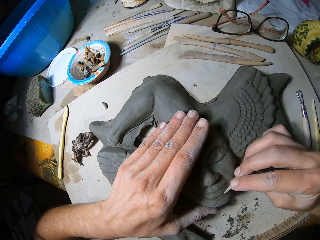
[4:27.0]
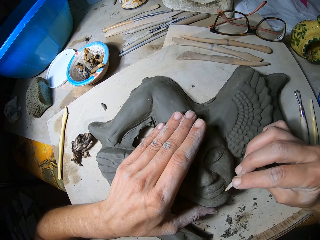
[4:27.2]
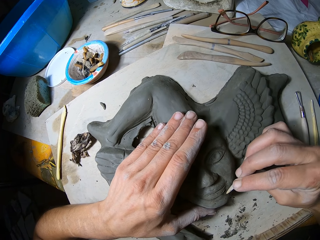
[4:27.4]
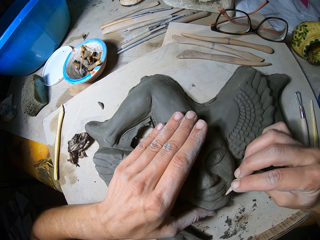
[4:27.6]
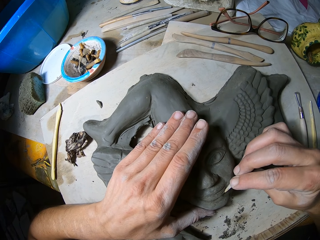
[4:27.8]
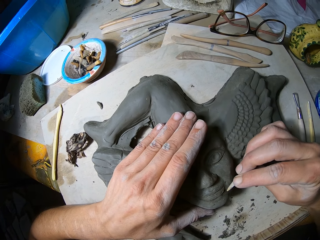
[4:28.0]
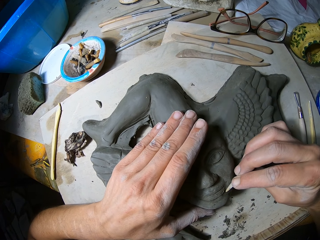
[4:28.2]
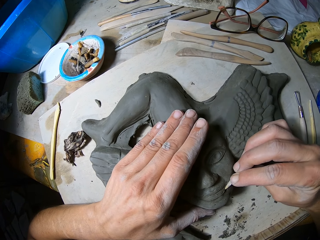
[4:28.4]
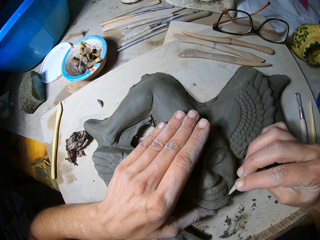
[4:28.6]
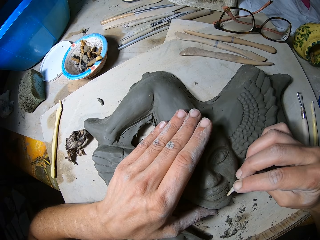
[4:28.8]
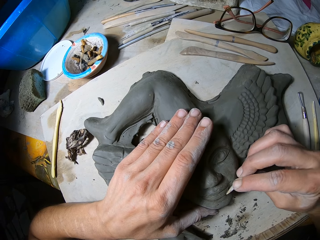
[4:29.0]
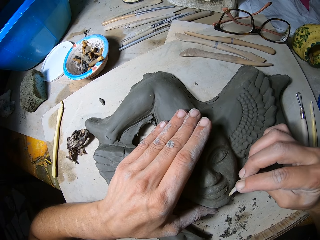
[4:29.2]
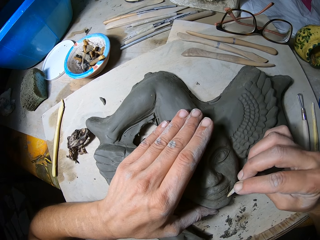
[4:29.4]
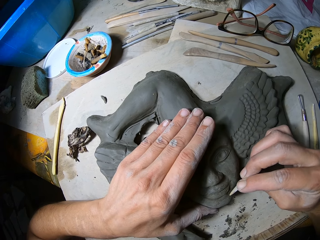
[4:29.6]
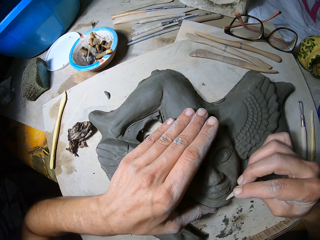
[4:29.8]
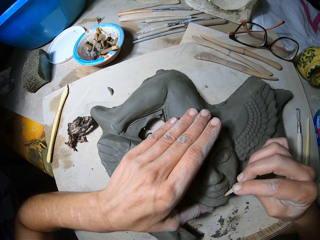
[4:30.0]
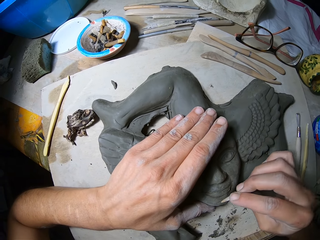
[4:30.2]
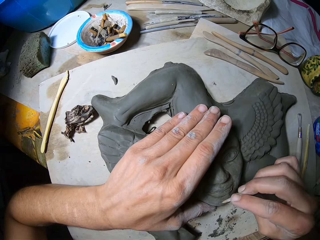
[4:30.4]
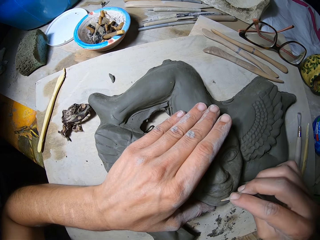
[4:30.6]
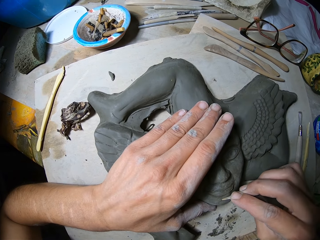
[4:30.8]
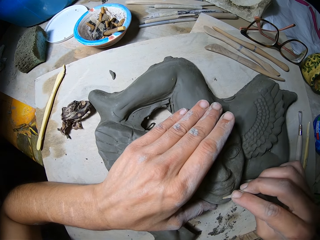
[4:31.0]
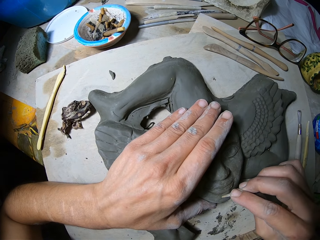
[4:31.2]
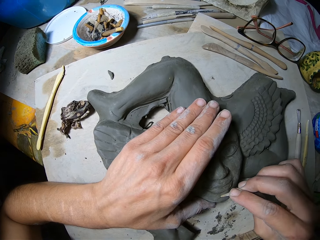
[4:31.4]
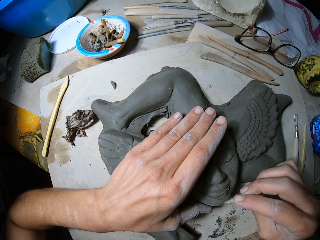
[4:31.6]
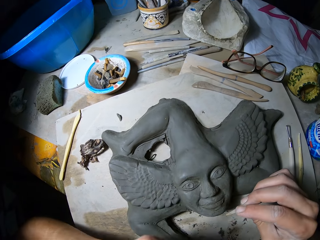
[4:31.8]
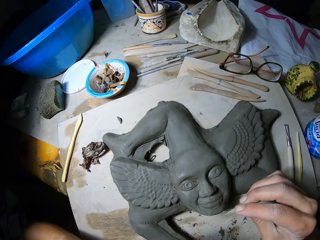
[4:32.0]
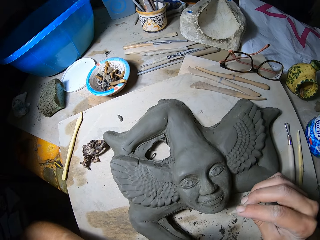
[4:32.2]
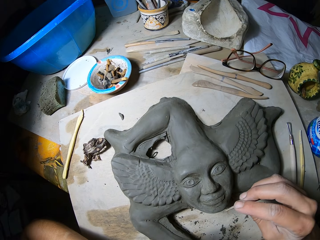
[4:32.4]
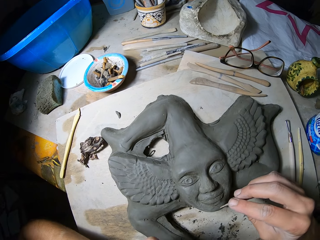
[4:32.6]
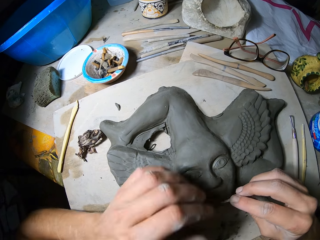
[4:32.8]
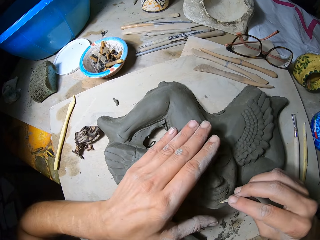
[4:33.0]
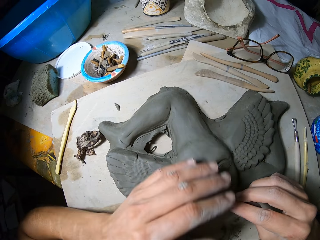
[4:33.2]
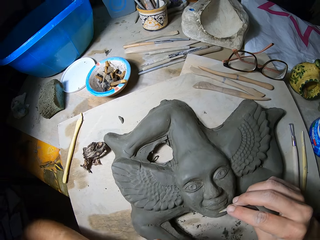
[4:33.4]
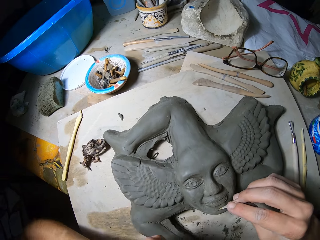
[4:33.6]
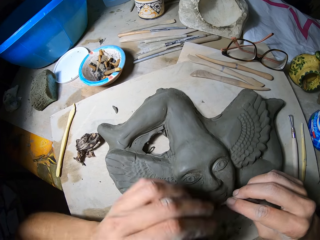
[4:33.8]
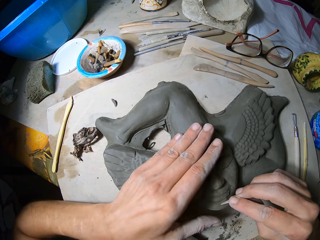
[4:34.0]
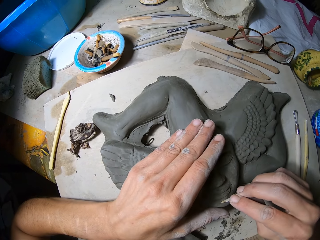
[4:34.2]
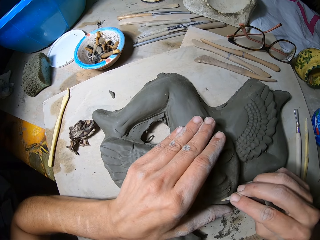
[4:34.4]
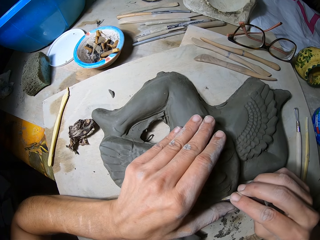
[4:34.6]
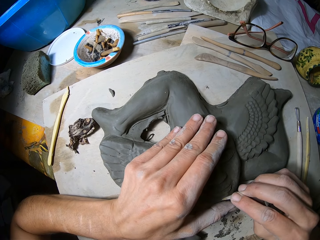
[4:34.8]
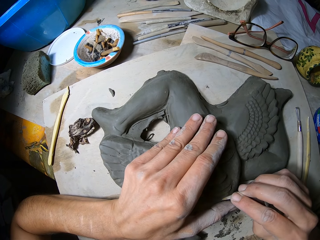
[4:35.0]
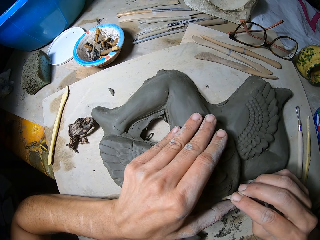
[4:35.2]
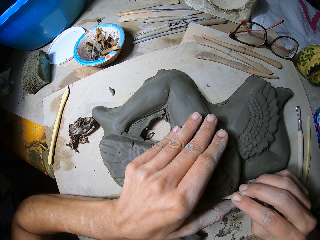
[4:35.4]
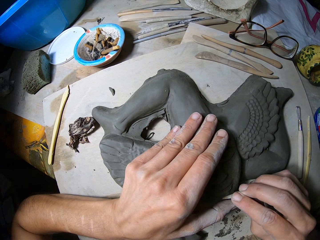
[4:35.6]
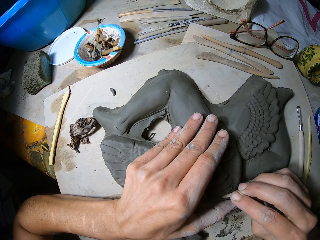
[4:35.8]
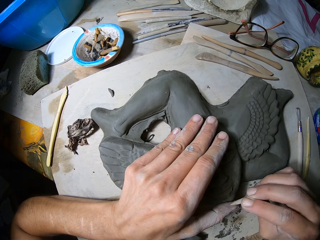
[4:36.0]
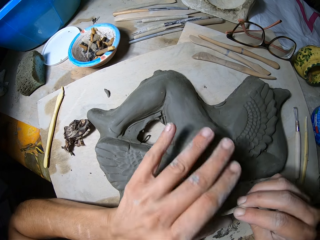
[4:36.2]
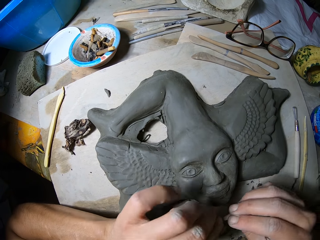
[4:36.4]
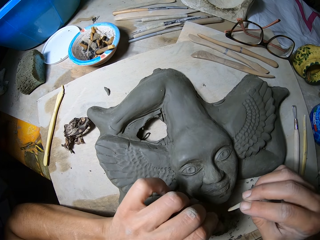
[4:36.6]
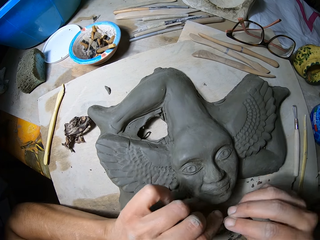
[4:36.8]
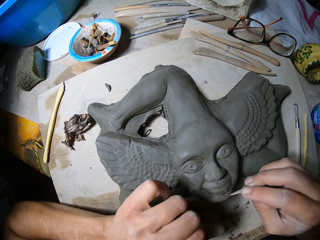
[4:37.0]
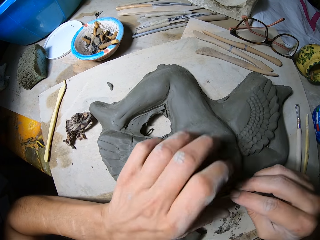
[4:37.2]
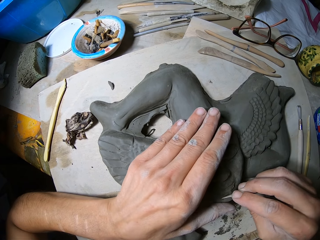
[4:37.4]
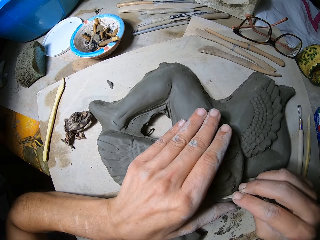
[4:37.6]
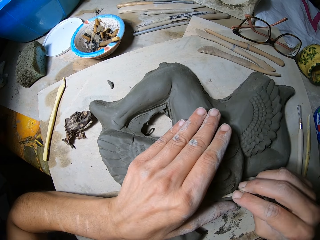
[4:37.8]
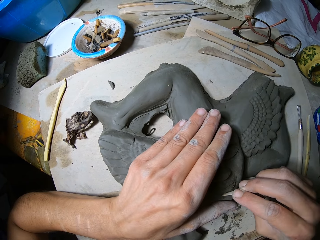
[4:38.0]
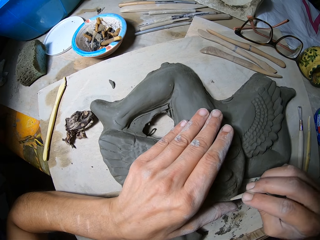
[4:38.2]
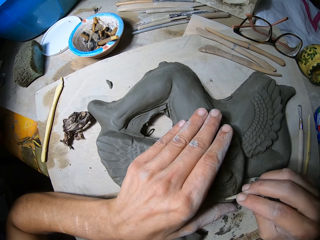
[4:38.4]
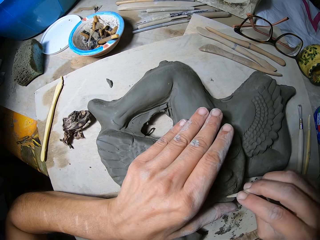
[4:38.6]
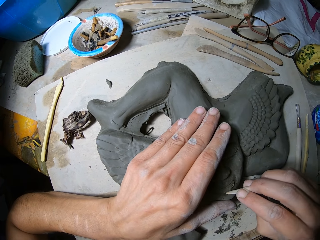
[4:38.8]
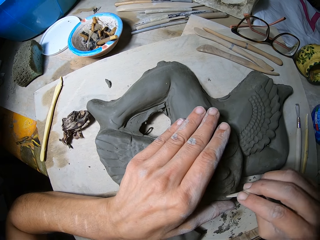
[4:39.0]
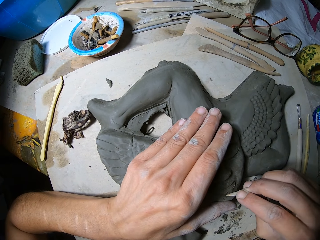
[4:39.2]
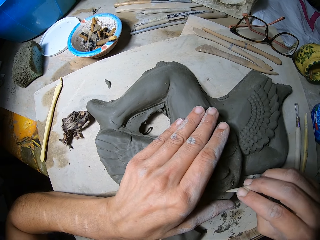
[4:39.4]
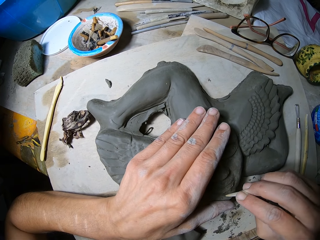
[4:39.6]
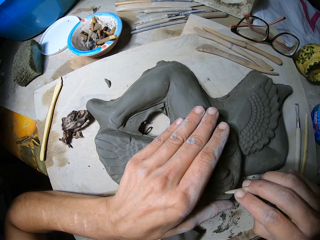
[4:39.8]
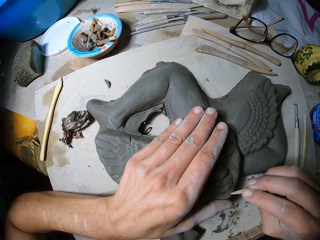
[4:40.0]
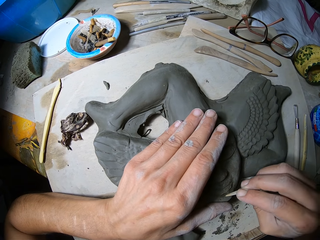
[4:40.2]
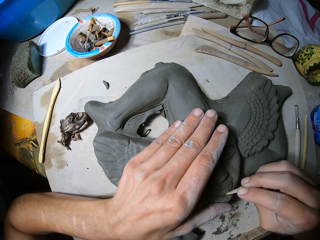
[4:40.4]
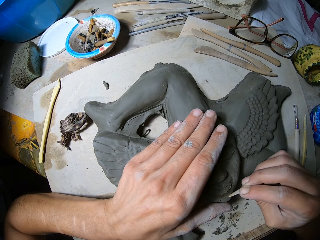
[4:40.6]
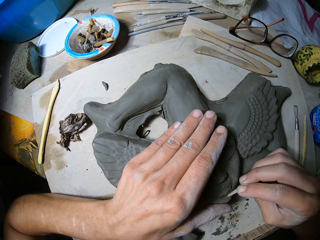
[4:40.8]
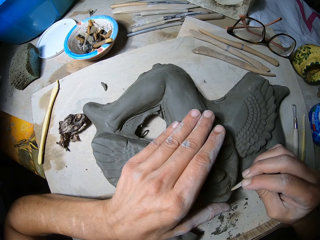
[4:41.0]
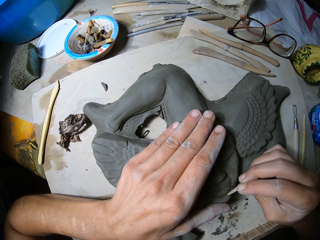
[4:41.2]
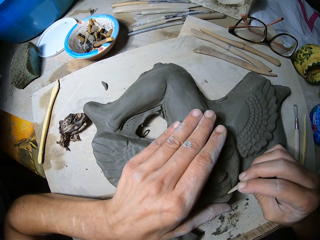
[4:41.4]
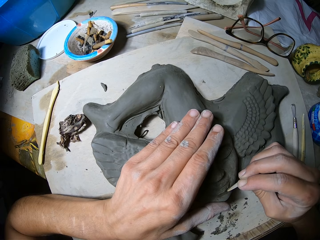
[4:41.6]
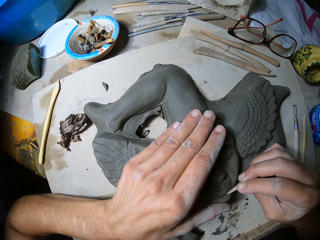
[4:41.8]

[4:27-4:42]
The camera wearer carves the mouth area of the sculpture with the chisel in his right hand. He removes his left hand from the sculpture on the board. He places his left hand on the sculpture on the board. He removes clay from the chisel with his left hand. He places his left hand on the sculpture on the board. He carves the mouth area of the sculpture with the chisel in his right hand.

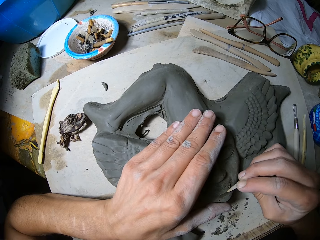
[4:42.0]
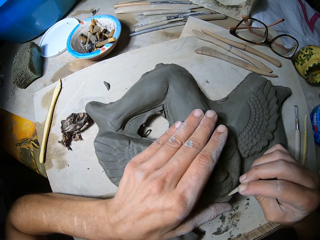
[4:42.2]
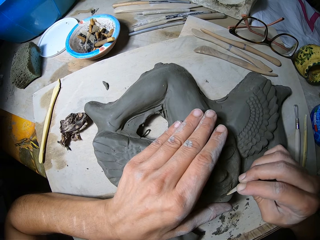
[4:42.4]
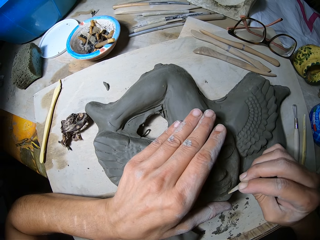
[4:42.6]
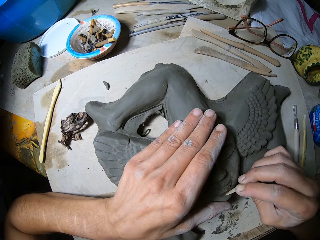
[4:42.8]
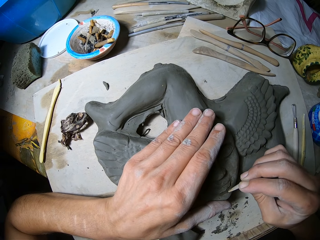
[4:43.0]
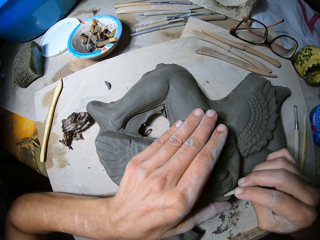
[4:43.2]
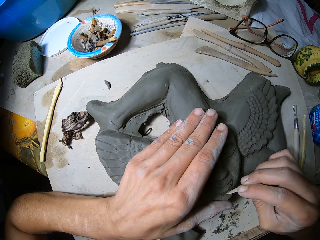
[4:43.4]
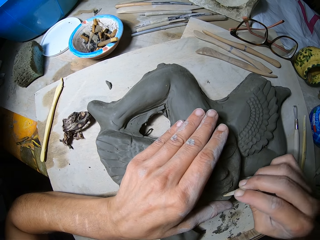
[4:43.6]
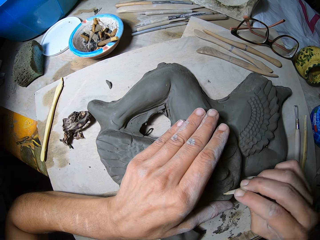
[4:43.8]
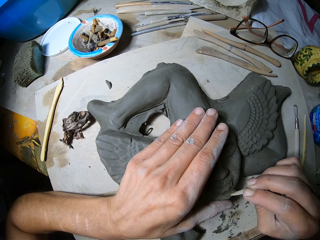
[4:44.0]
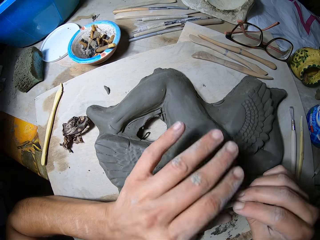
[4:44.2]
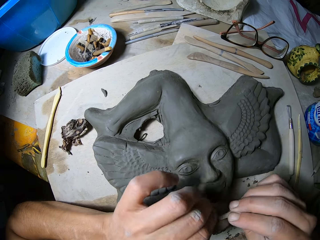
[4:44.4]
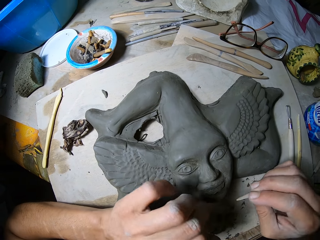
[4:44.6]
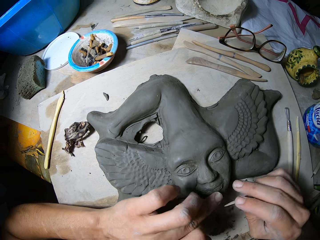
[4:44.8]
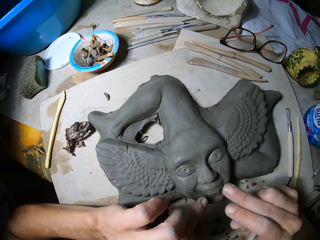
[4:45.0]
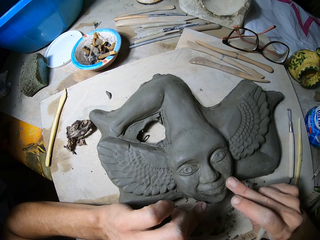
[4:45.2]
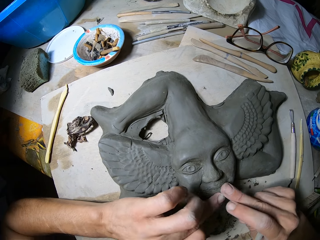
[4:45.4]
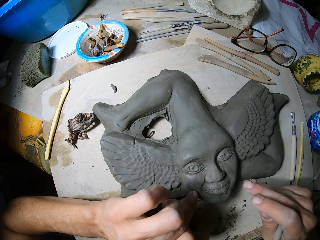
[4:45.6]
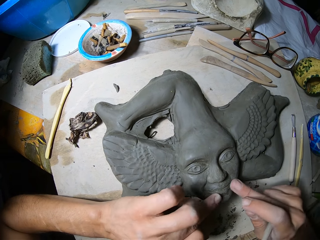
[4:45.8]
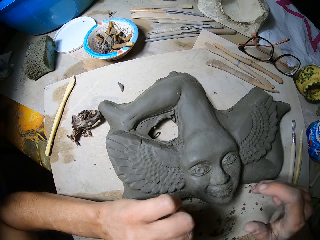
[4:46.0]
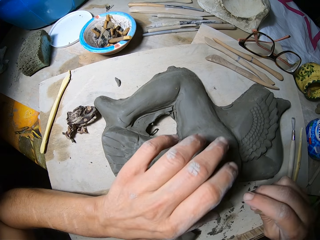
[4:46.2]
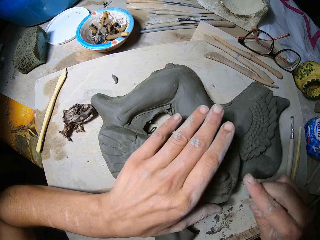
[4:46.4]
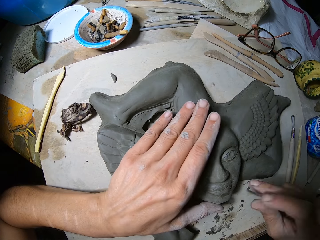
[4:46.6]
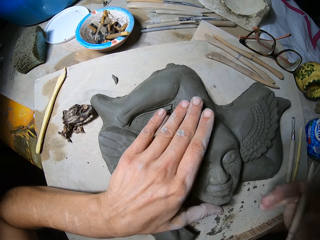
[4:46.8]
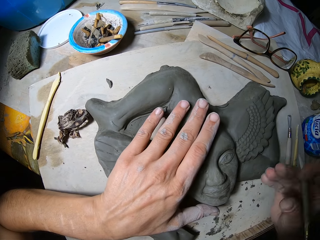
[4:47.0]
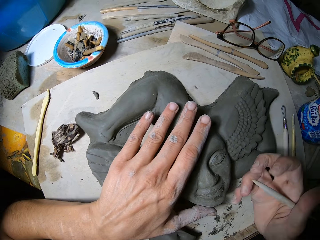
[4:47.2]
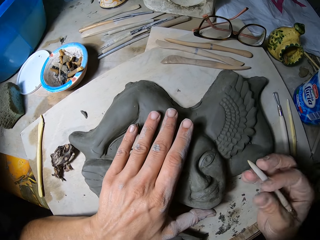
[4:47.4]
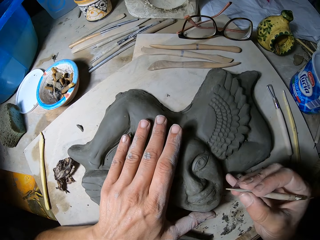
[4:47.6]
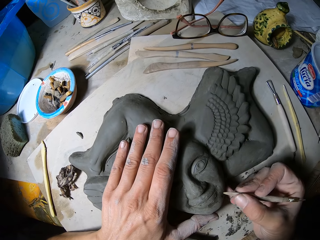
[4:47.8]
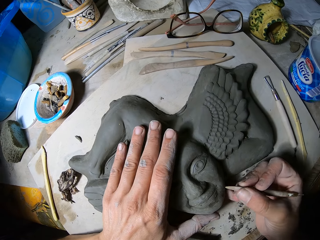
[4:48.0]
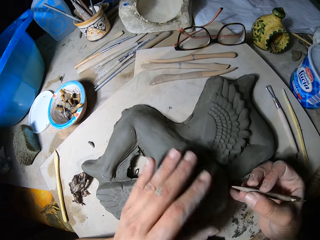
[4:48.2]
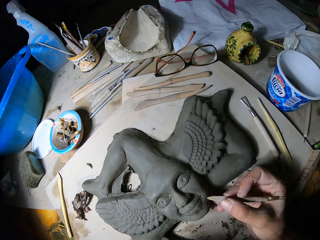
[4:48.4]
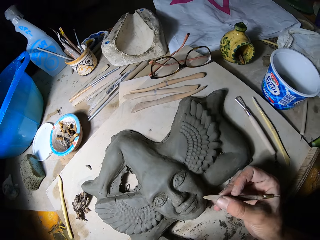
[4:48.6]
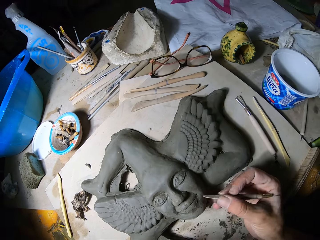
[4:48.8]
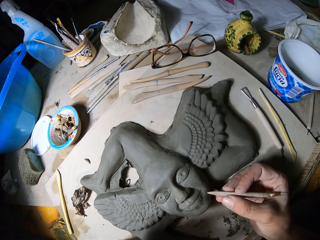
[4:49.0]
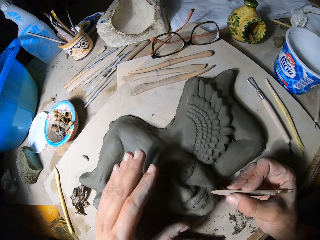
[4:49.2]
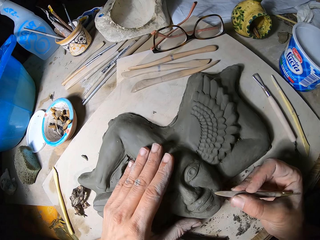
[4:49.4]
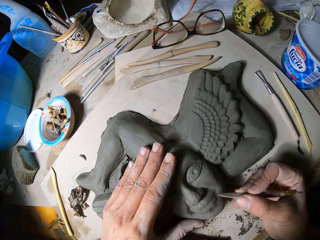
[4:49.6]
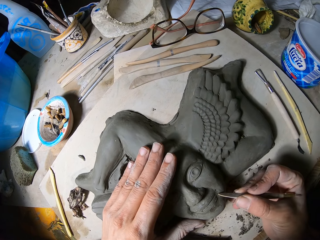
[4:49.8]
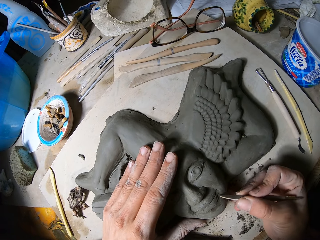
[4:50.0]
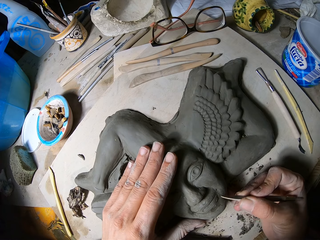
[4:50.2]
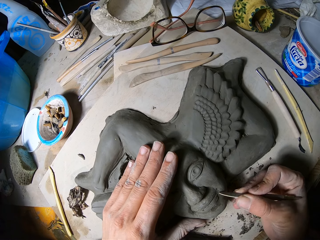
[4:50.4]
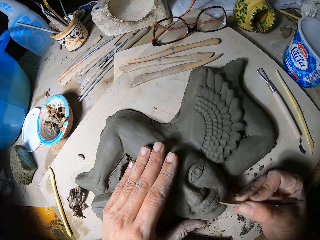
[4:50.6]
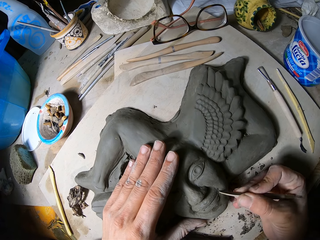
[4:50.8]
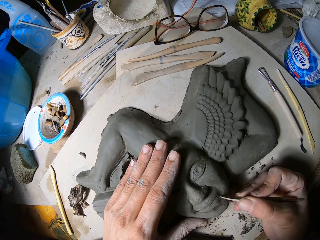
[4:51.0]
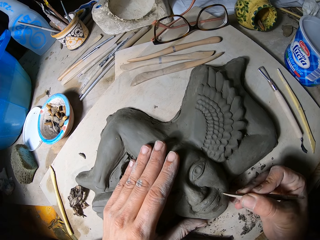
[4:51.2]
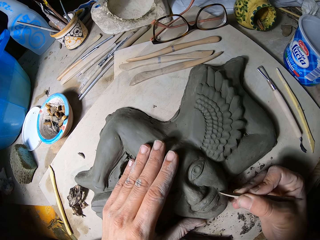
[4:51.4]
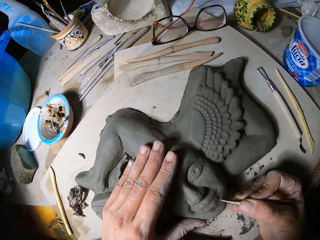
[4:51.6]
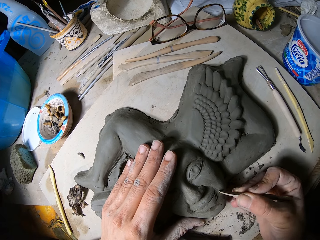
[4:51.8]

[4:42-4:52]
The camera wearer removes clay from the chisel with his left hand. He smoothens the surface of the artwork on the slate on the work table with both hands. He places his left hand on the sculpture. He turns the tool. He touches his face. He stares at the sculpture. He places his left hand on the sculpture. He carves the artwork on the slate board on the work table with the modelling tool in his right hand.
